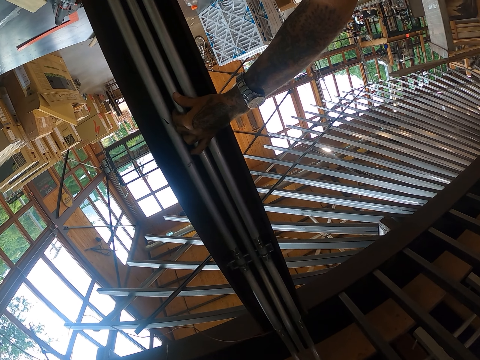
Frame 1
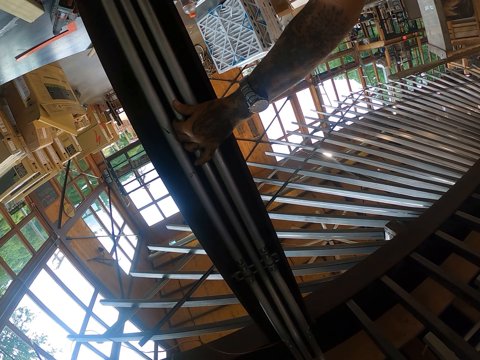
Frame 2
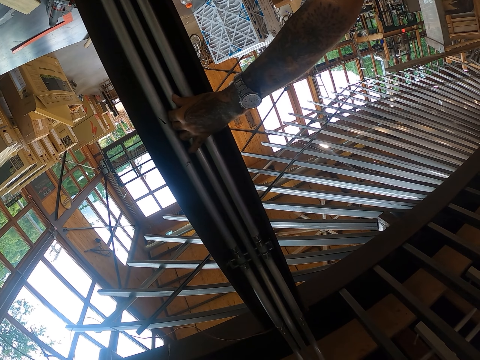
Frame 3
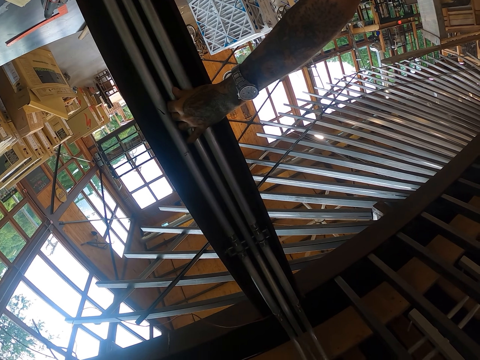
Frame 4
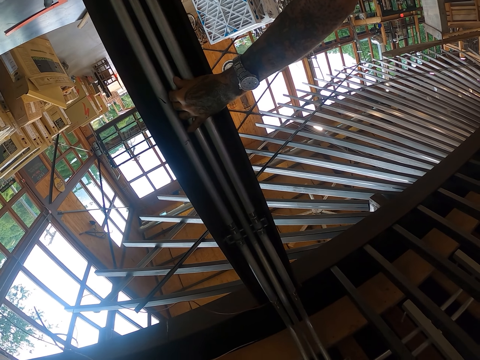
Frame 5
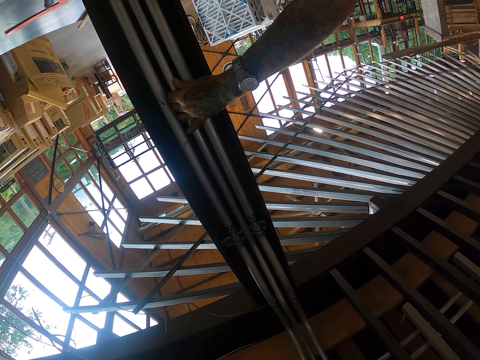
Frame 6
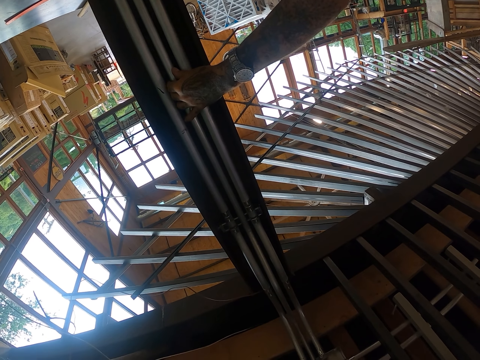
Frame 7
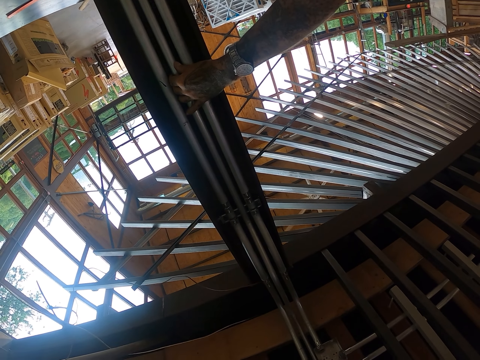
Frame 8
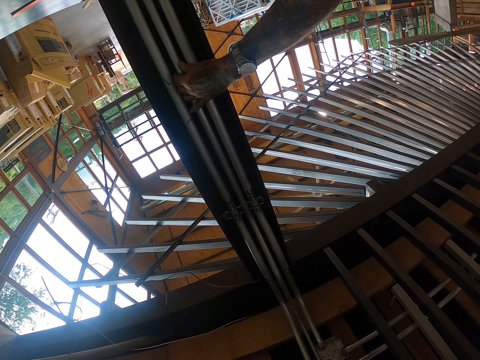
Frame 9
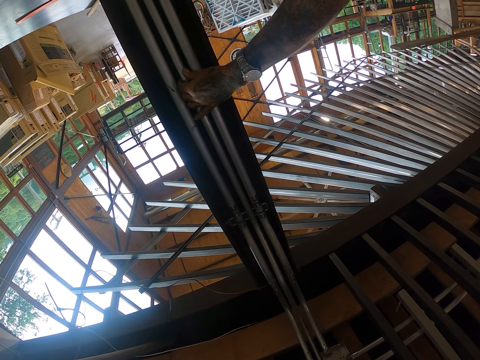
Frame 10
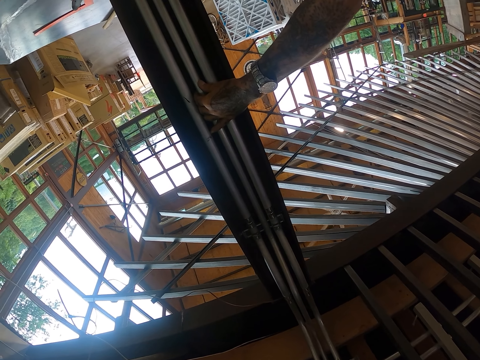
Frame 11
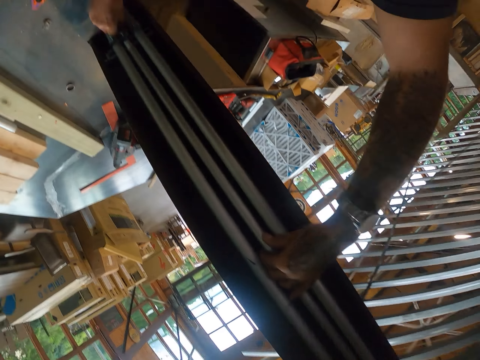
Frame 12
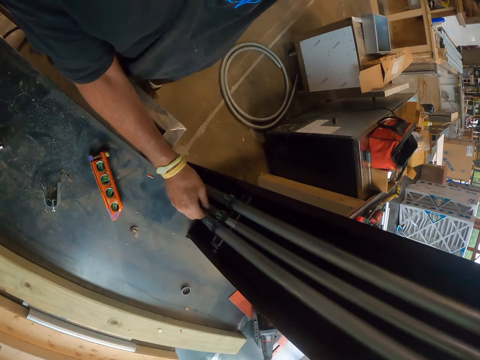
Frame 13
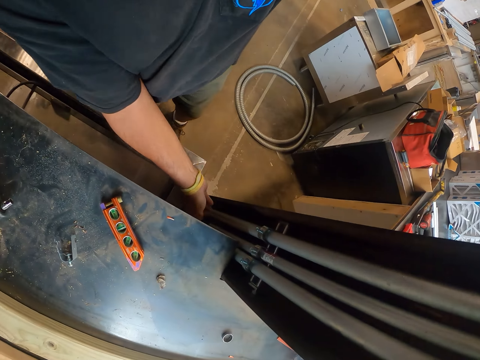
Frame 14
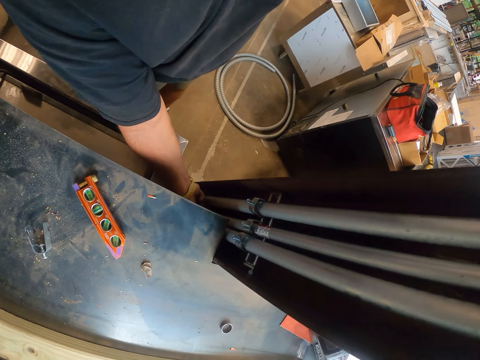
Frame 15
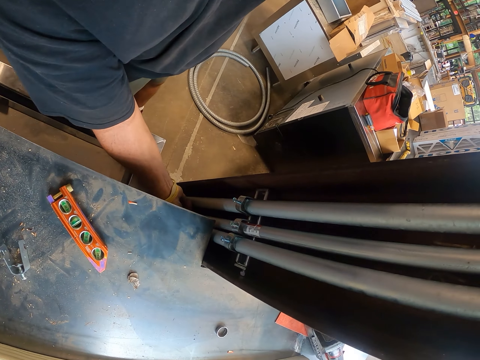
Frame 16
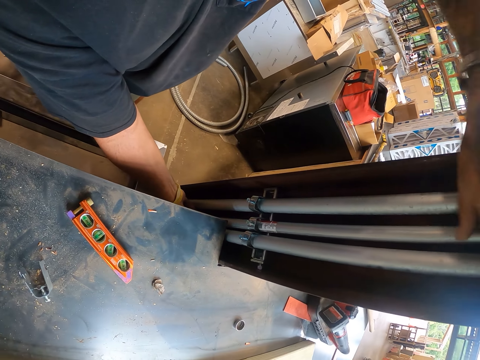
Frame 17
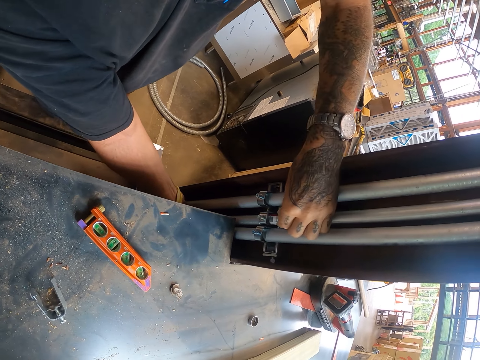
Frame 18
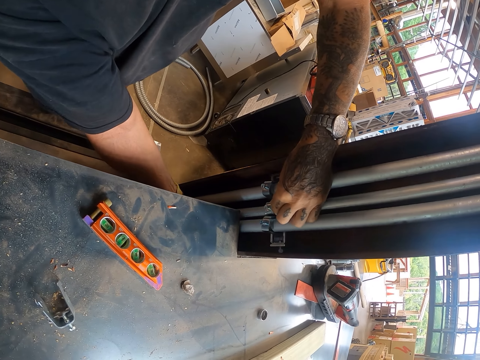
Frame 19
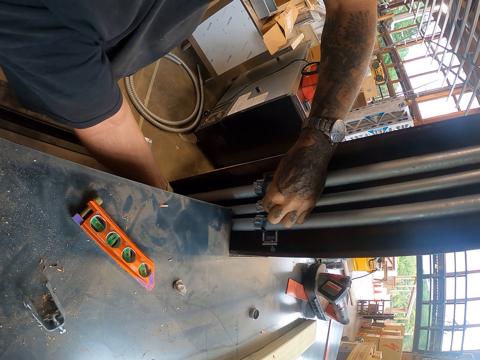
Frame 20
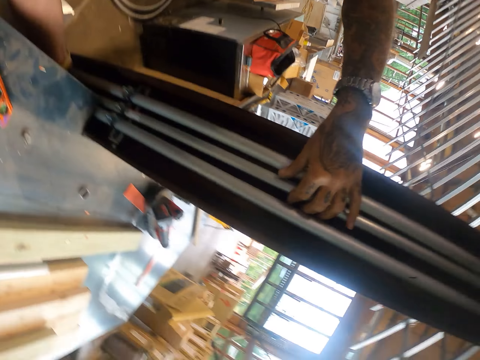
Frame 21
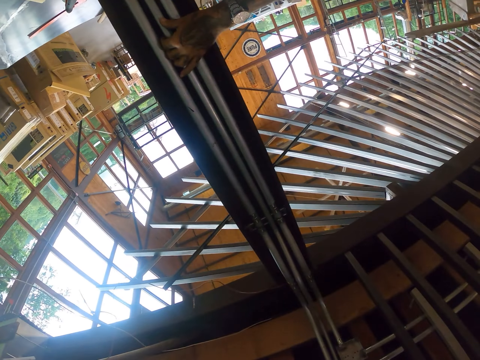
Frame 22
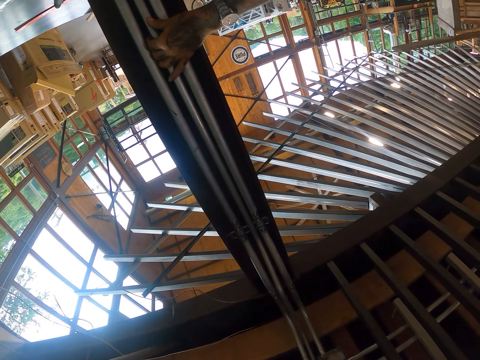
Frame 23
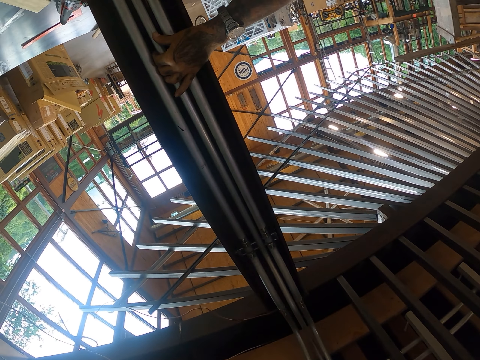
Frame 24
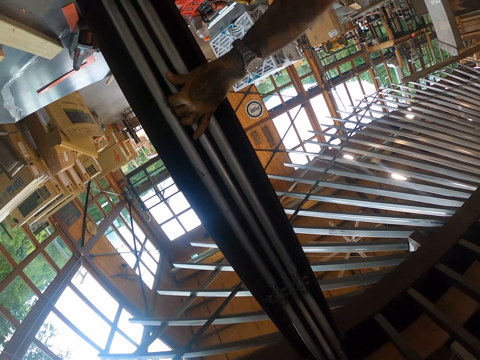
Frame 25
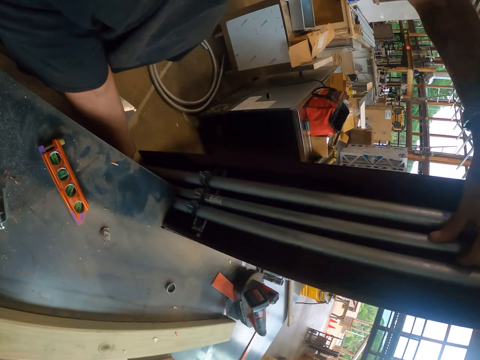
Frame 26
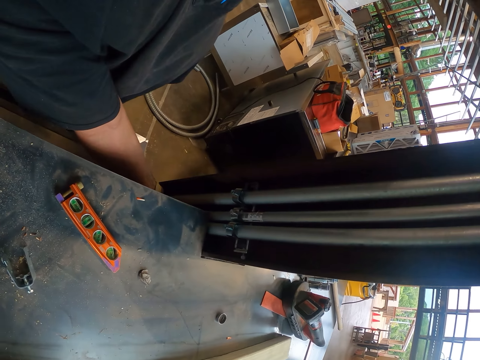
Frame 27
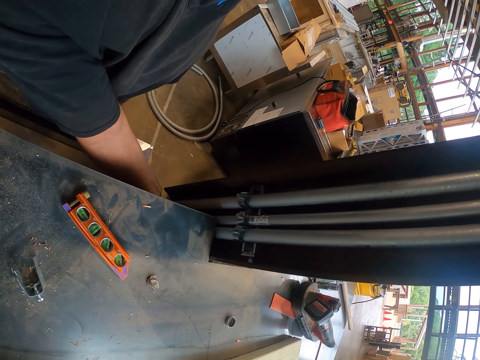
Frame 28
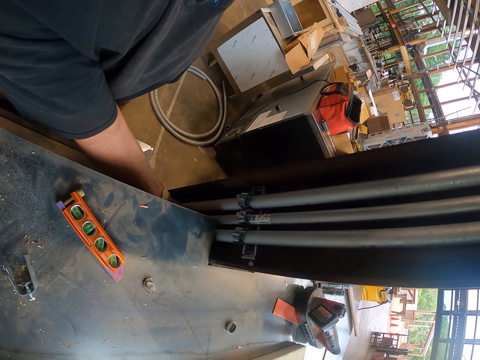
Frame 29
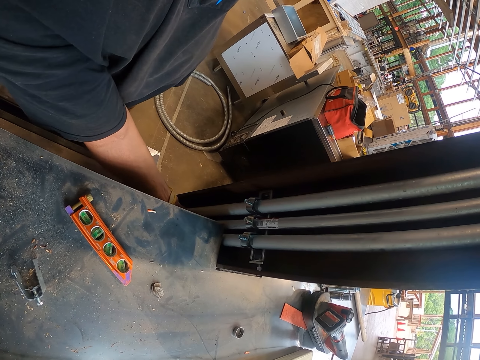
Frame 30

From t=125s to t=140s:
The camera wearer handles a pipe on the wall. They handle the pipe on the wall again.

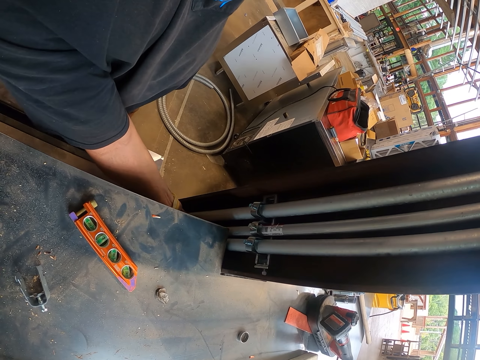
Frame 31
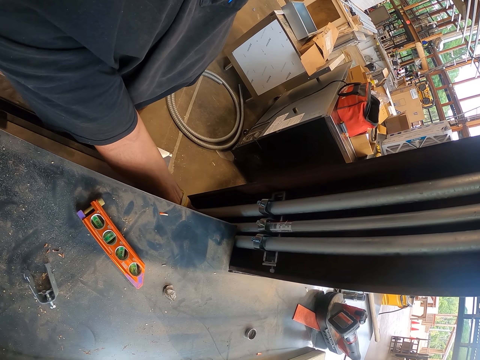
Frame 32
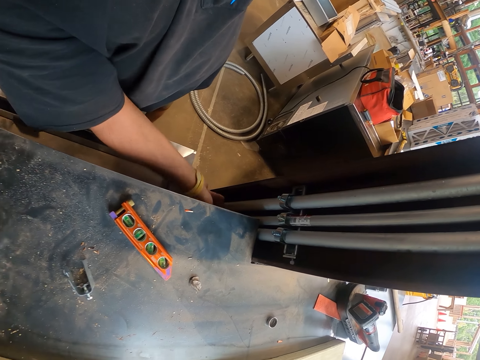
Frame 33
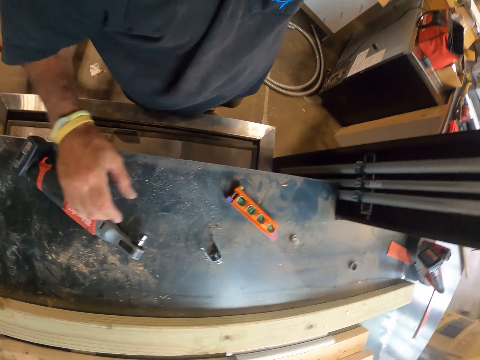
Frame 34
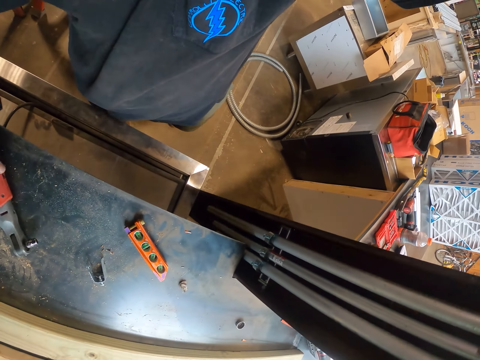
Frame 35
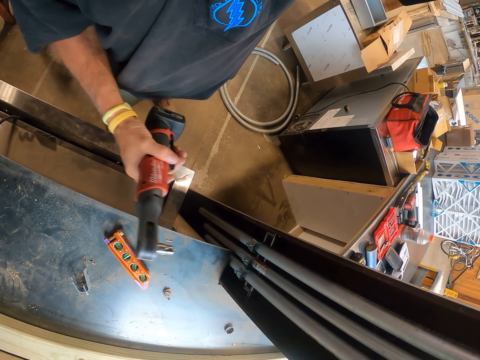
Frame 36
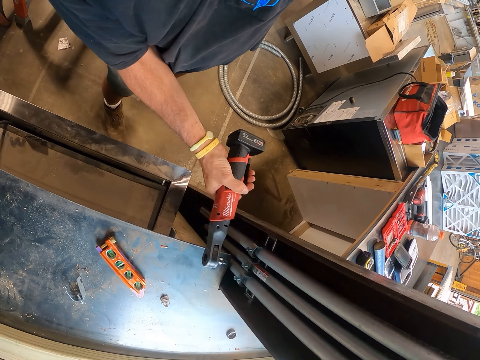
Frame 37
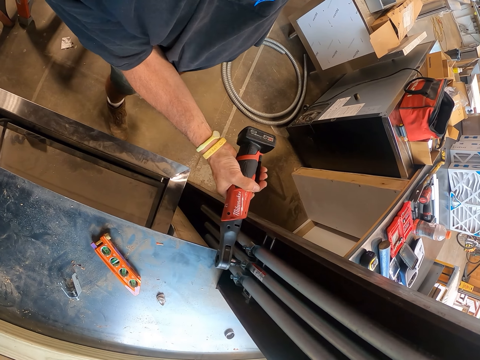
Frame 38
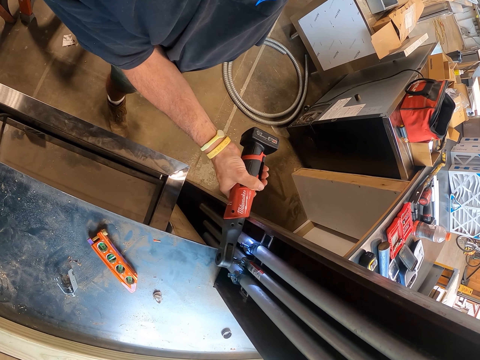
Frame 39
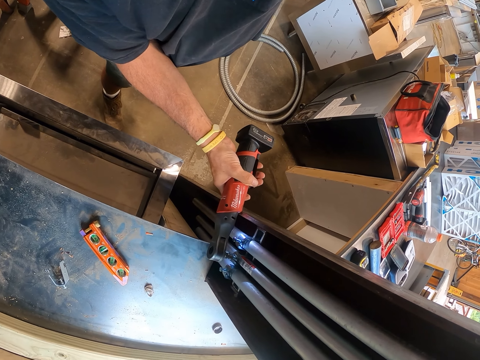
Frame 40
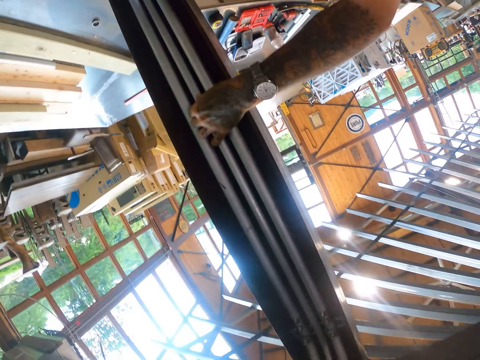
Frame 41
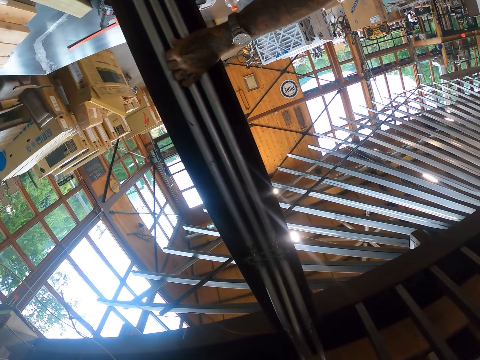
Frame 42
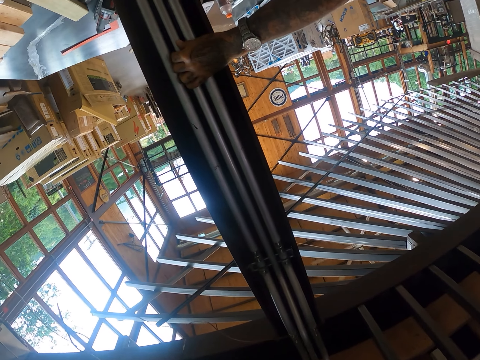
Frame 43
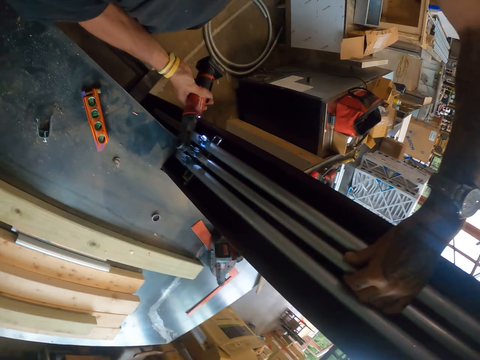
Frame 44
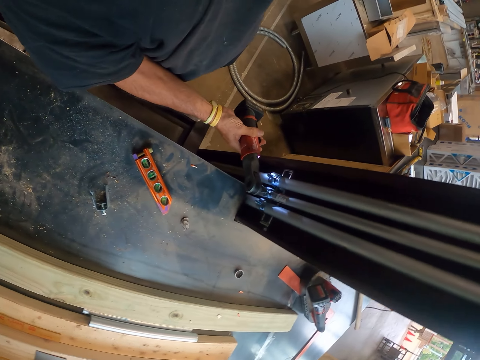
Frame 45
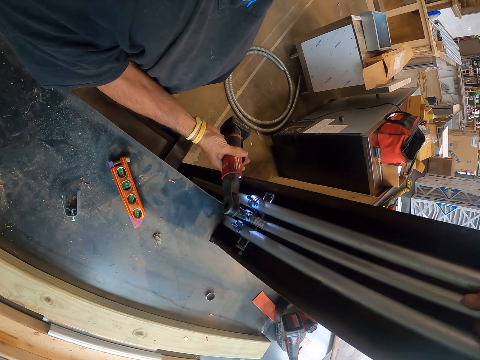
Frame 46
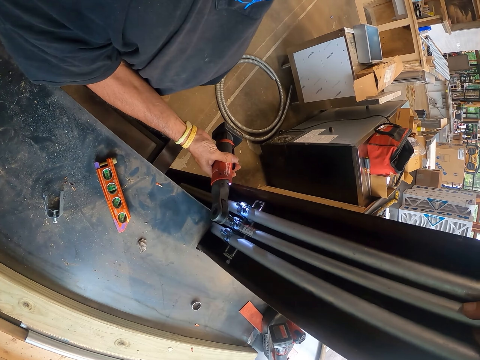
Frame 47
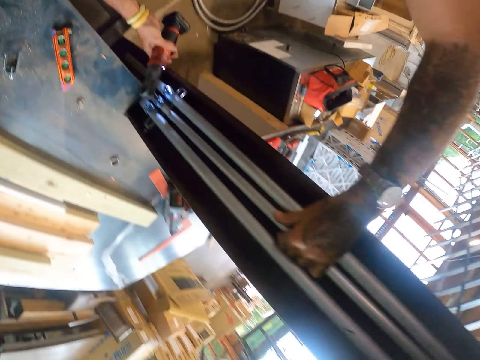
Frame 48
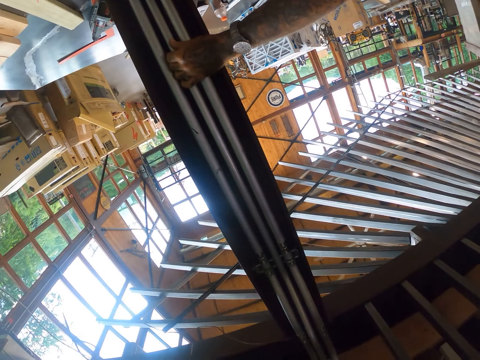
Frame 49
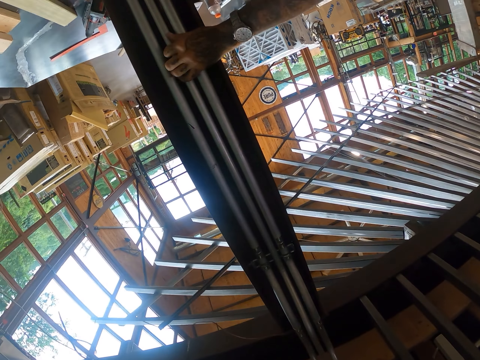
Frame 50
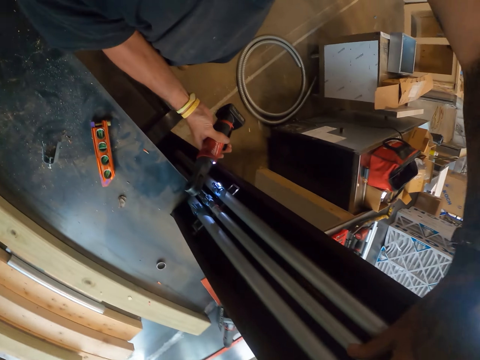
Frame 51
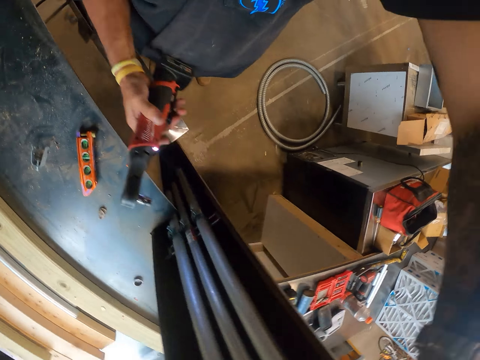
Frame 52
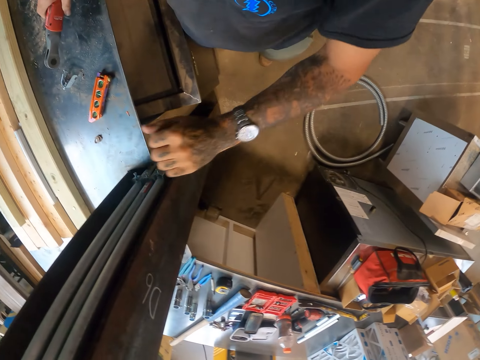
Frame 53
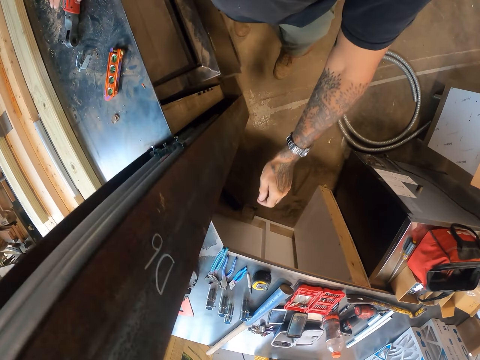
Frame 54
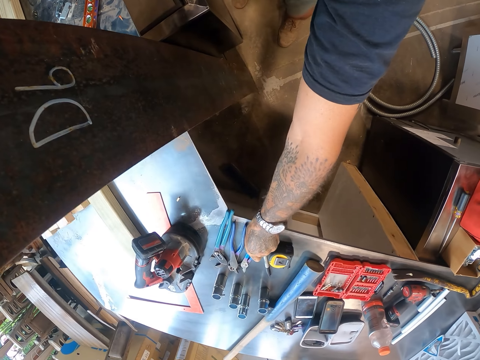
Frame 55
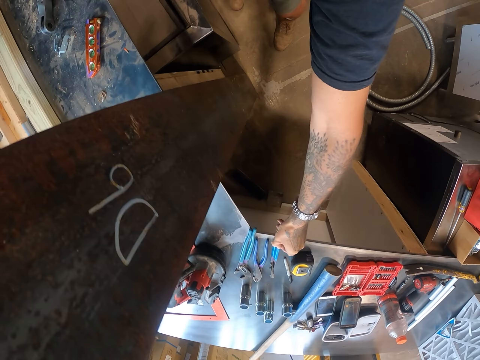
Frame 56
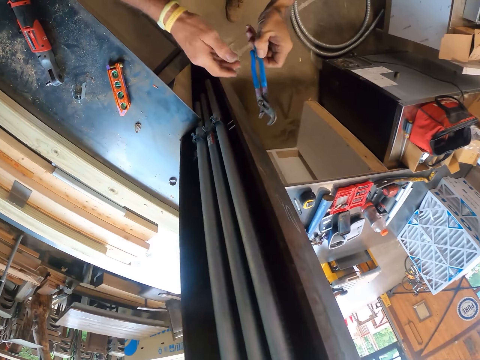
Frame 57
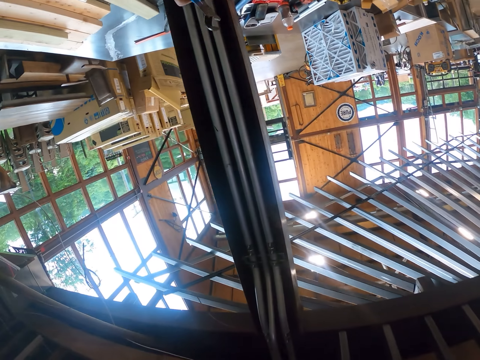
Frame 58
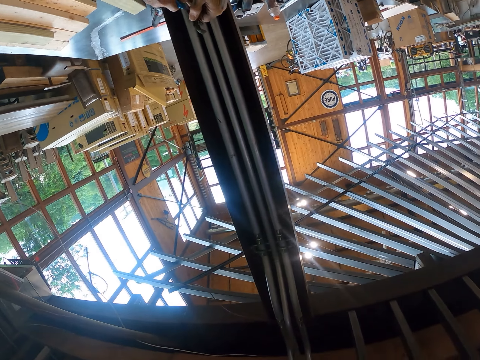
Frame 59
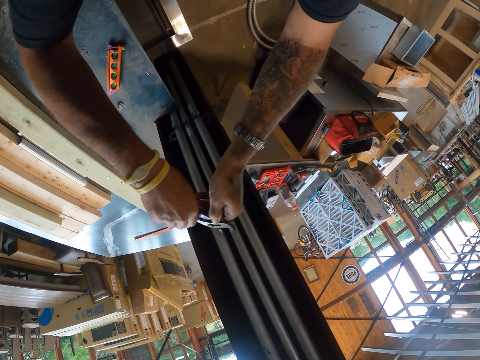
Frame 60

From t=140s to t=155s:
The camera wearer picks up a drill gun. They drill a screw on a clamp. They tighten the nuts. They remove the drill gun from the pipe. They pick up a spanner or plier.
